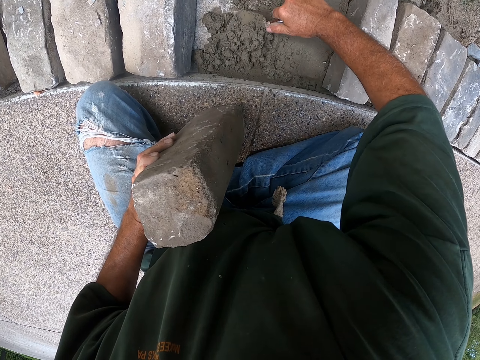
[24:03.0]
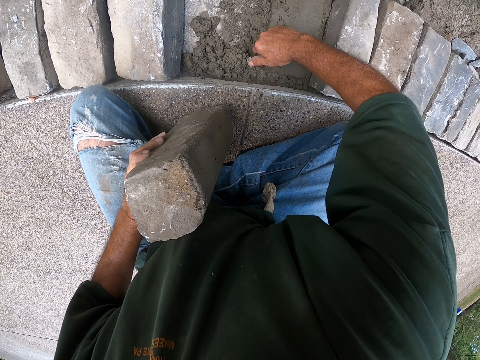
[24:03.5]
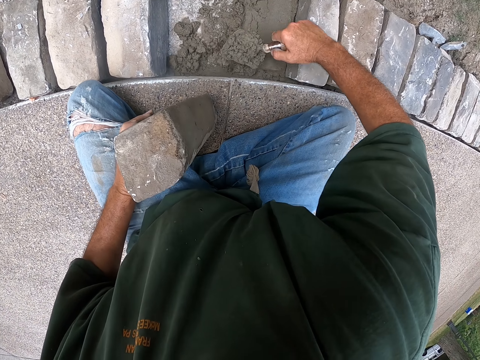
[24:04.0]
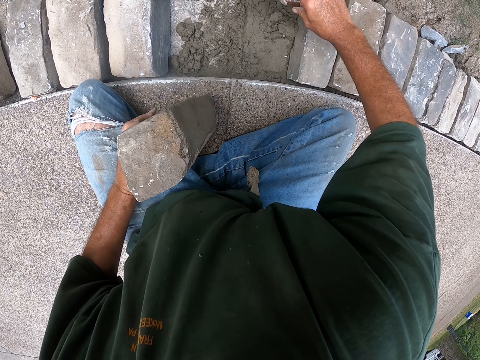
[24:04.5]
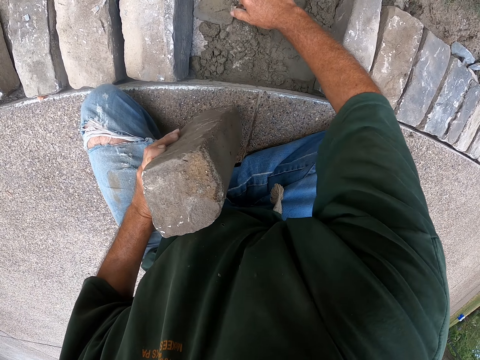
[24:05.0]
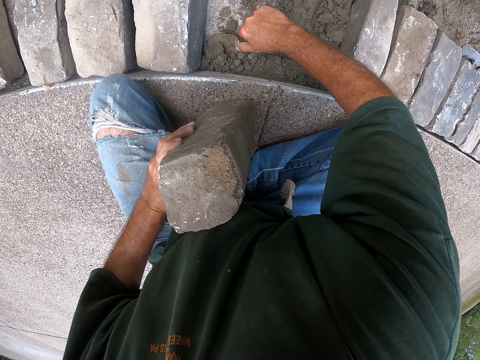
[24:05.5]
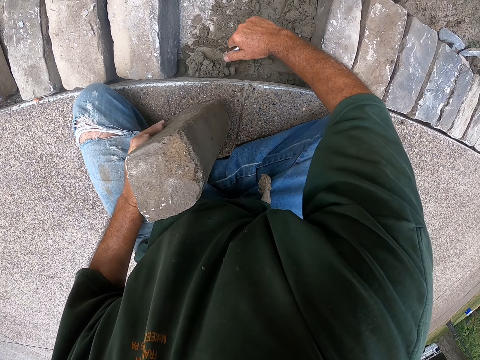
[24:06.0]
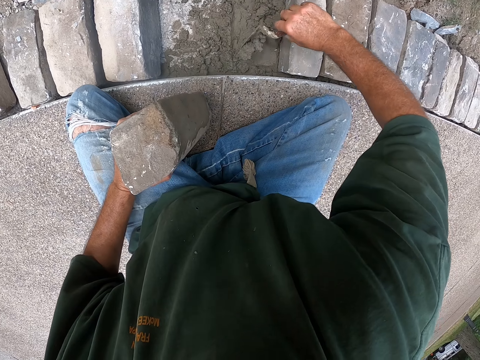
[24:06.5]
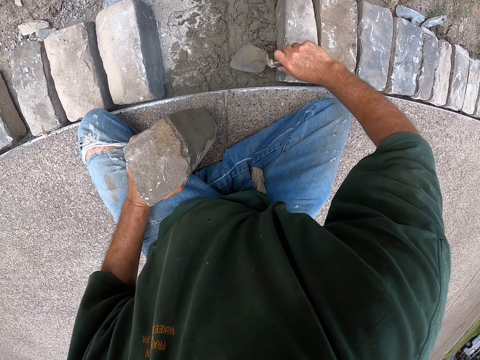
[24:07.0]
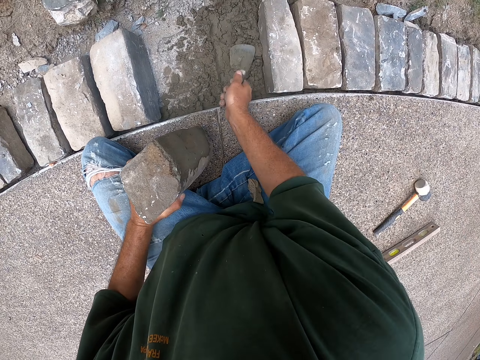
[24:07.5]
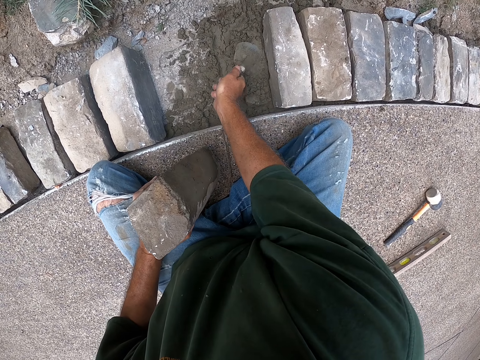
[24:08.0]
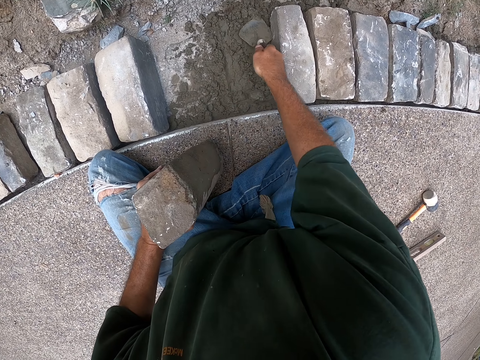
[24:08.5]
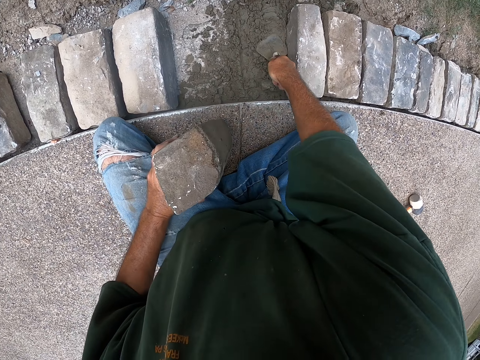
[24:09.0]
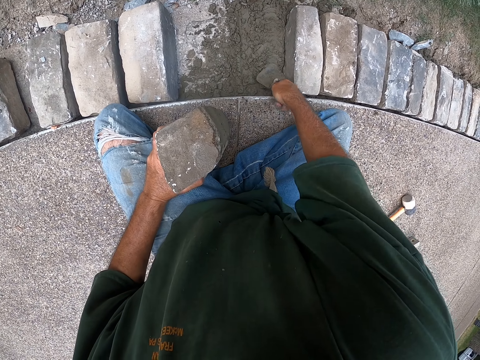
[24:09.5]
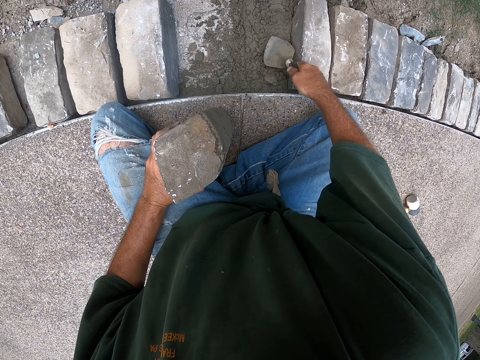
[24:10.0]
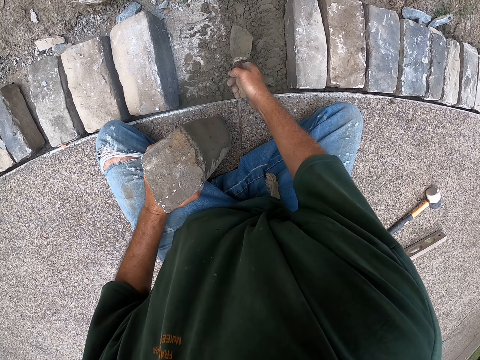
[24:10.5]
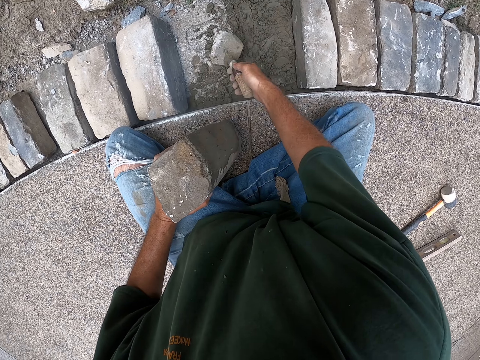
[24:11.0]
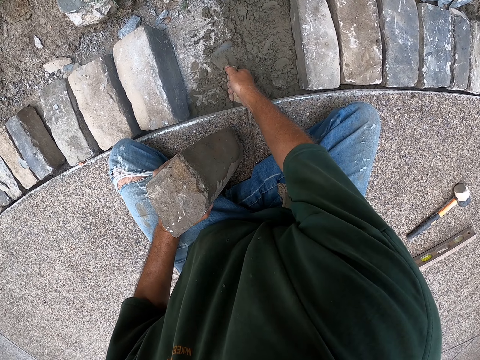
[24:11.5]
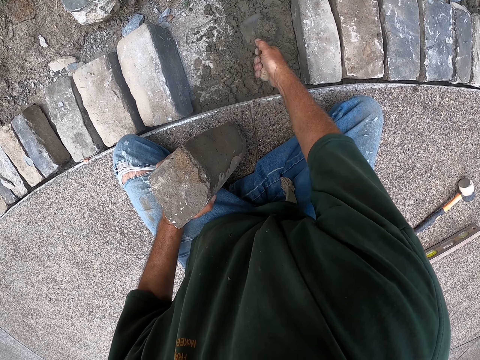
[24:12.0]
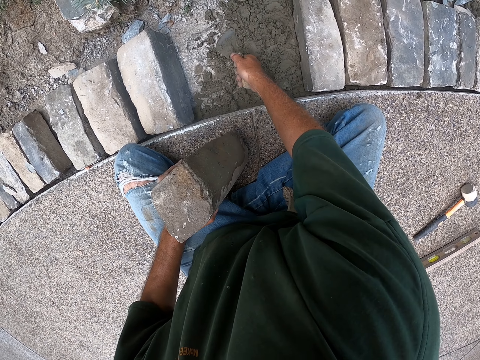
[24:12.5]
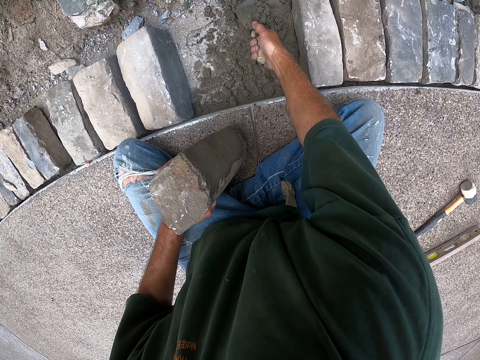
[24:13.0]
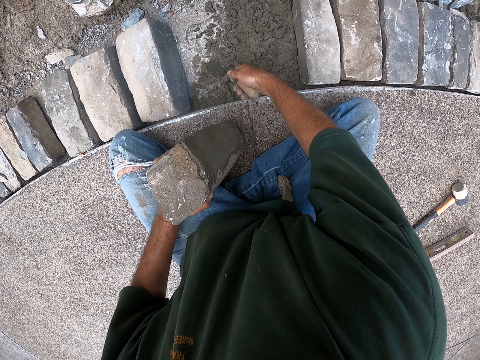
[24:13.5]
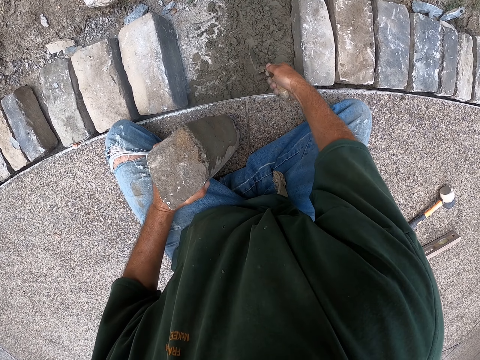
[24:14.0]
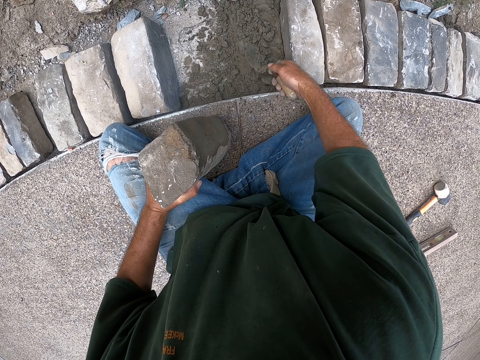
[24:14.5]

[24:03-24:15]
The camera wearer spreads cement with a scooper. They scoop the concrete. They pour the concrete. They scoop the concrete. They pour the concrete. They level the concrete. They move the concrete.

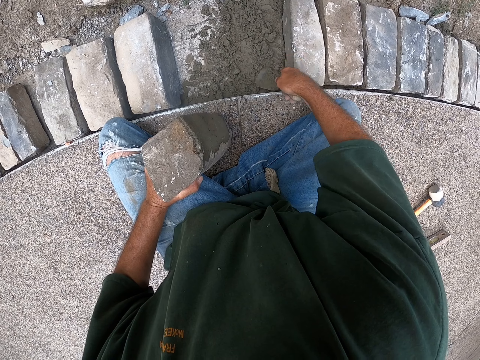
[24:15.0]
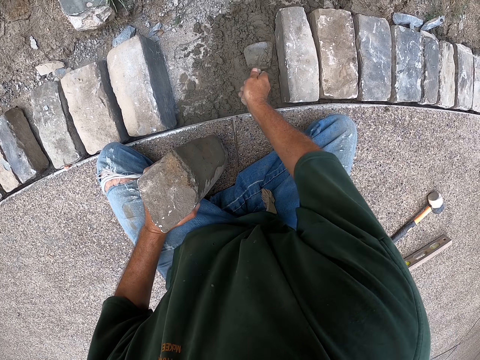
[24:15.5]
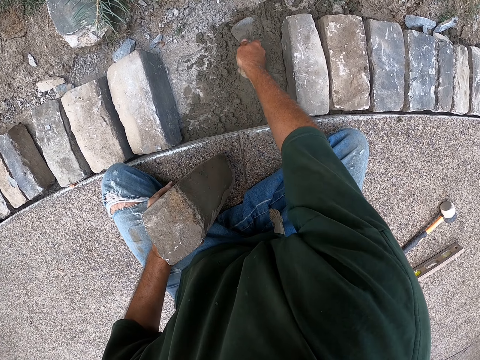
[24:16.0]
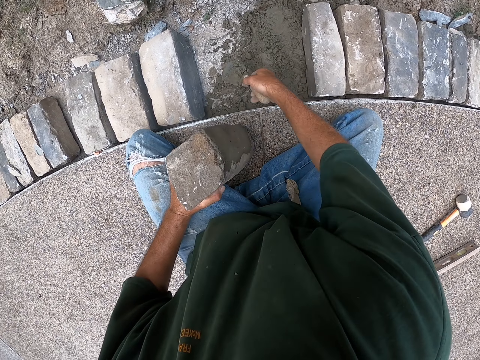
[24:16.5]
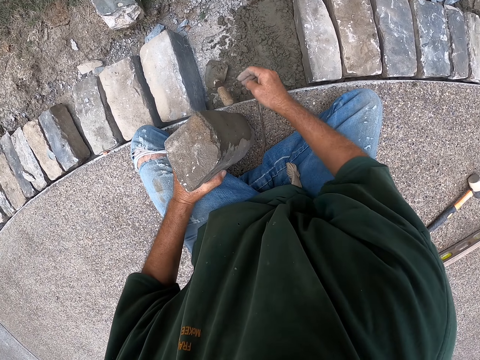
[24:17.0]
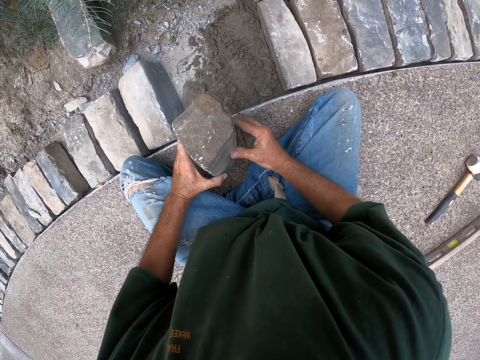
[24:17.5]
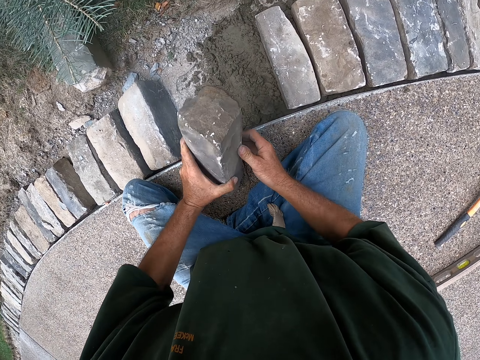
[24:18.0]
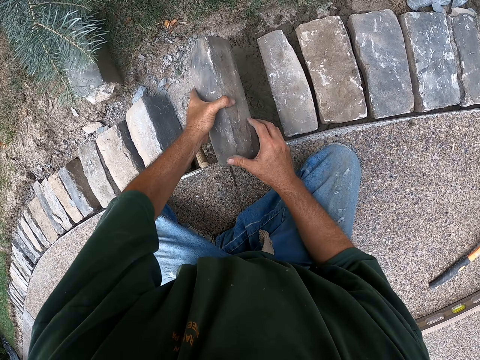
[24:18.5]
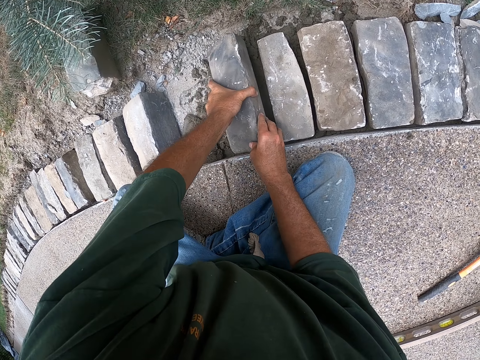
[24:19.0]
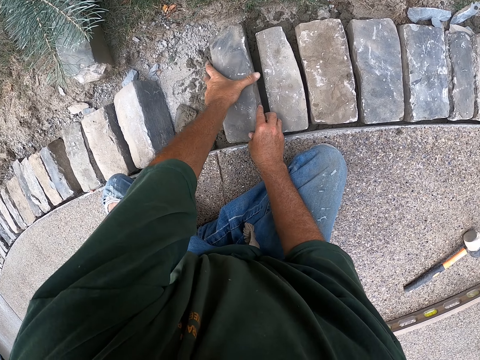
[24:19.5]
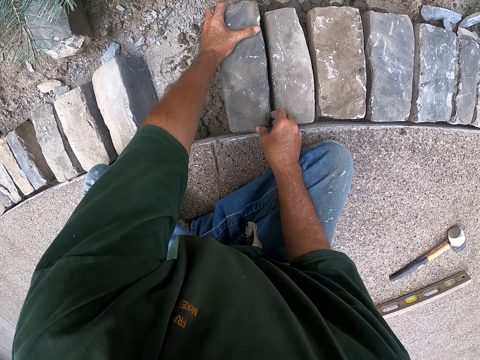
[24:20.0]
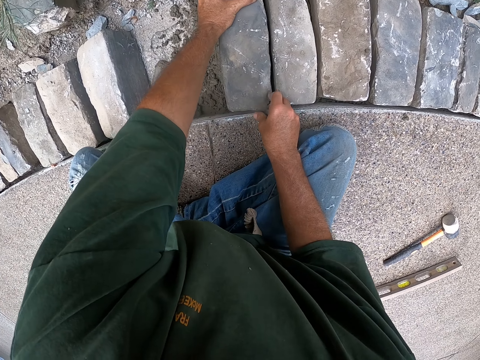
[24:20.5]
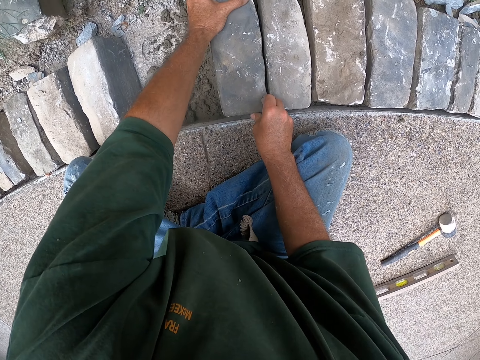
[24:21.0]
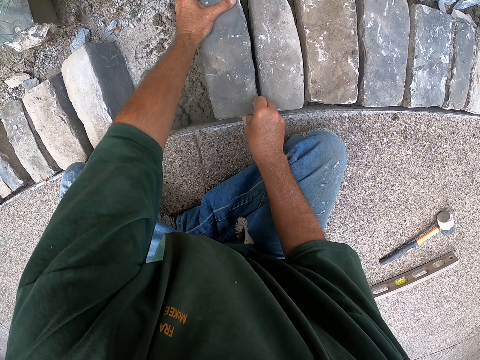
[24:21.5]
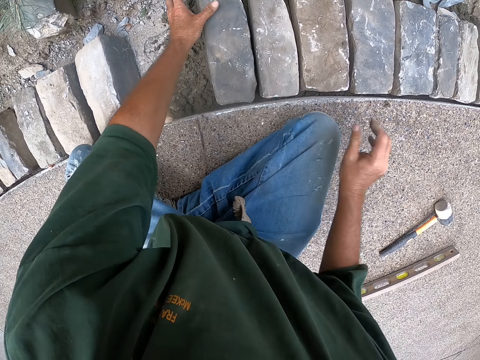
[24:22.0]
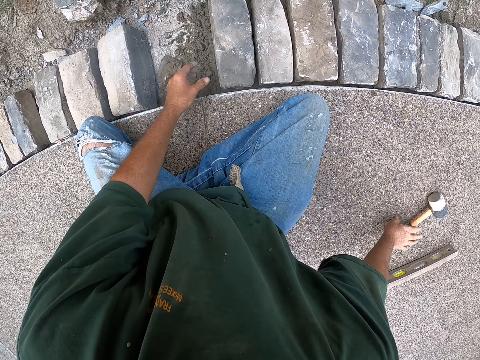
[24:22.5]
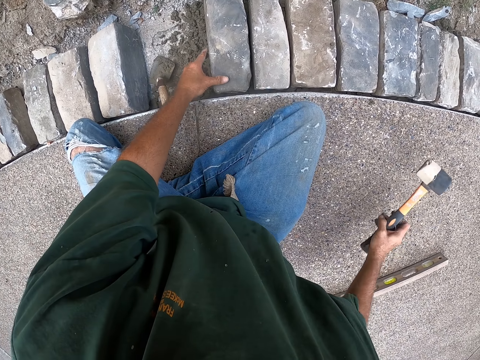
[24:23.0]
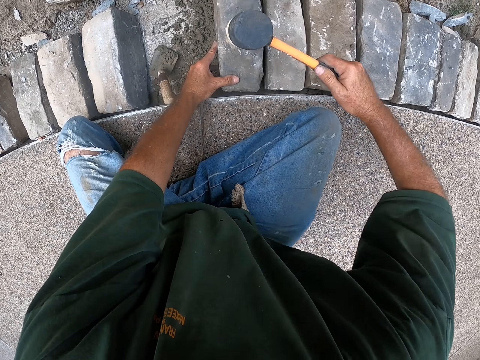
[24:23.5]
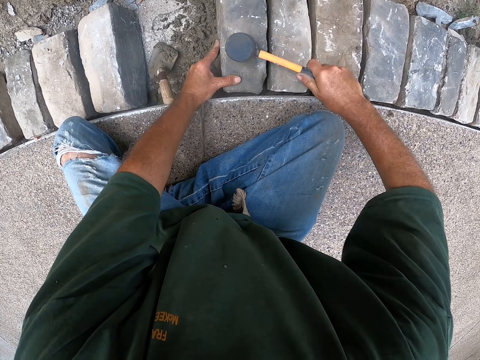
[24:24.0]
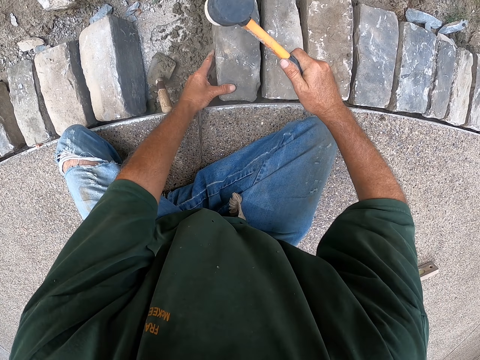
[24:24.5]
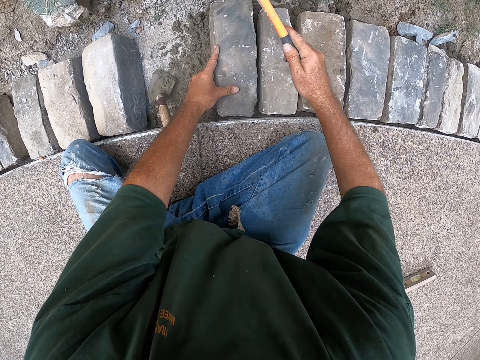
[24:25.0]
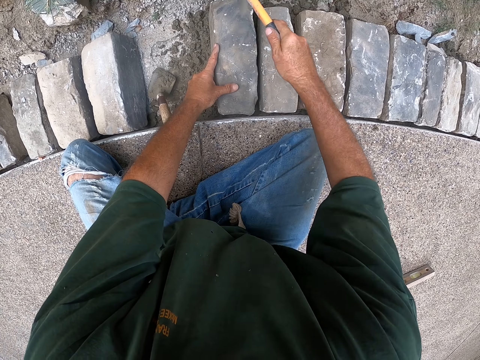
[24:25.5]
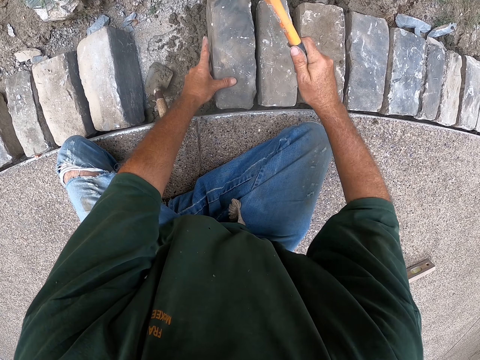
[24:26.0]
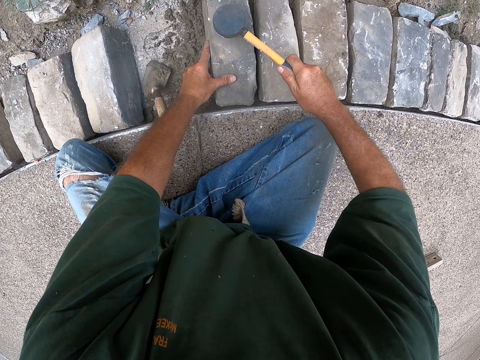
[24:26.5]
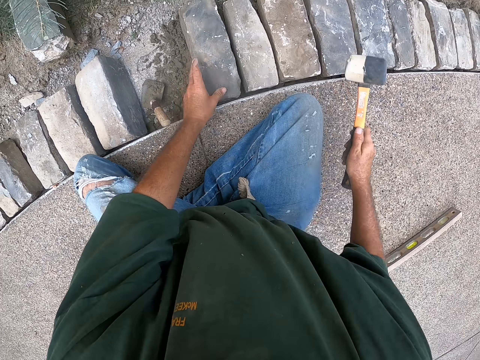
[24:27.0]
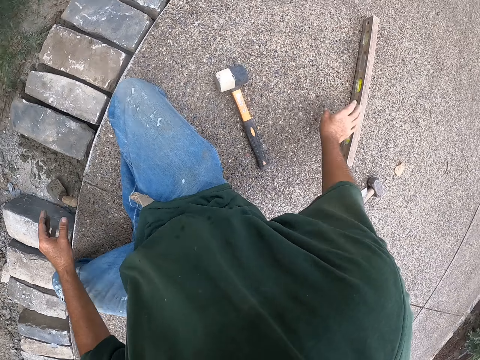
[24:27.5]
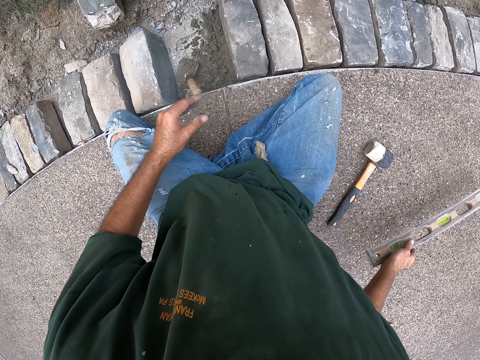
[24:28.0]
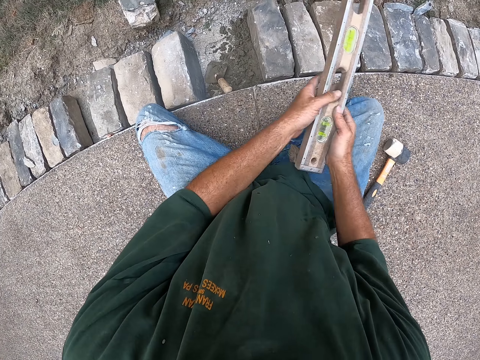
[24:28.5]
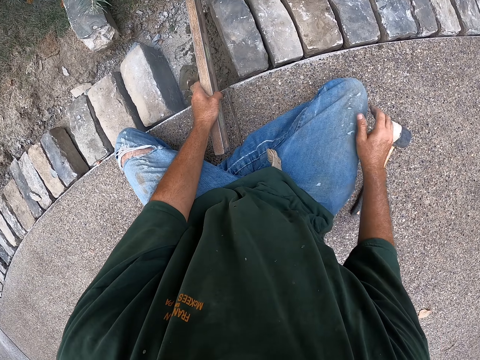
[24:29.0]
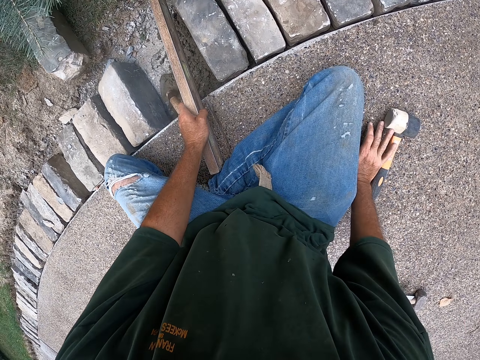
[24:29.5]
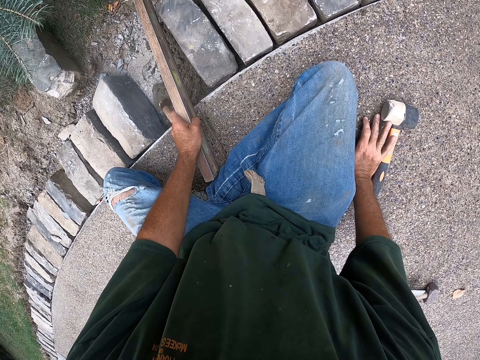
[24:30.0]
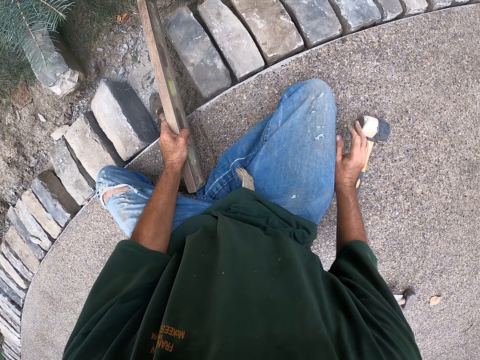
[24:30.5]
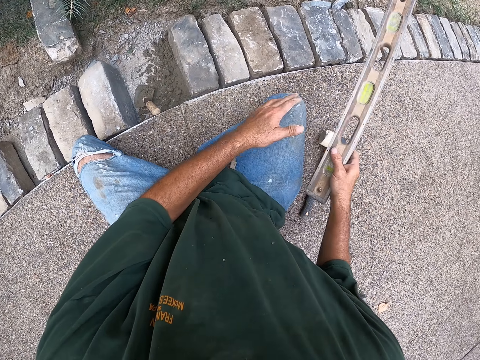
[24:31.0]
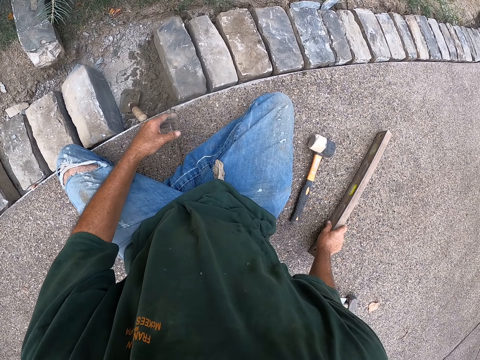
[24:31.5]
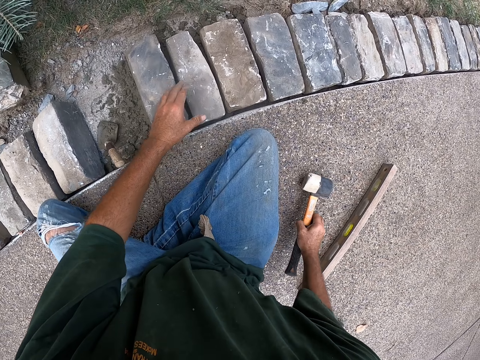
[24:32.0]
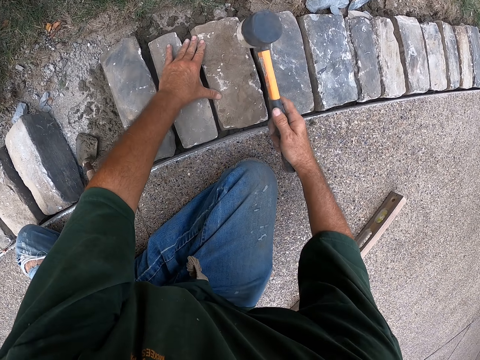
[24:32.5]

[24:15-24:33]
The camera wearer levels the concrete. They put down the trowel. They lay down a brick. They move the brick. They press down the brick. They pick up the hammer. They hit the brick with the hammer. They put down the brick. They put down the hammer. They pick up the I-beam level. They hold the I-beam with the other hand. They put the I-beam level beside the brick. They hold the I-beam with the other hand. They move the I-beam level. They put down the I-beam level. They pick up the hammer.
